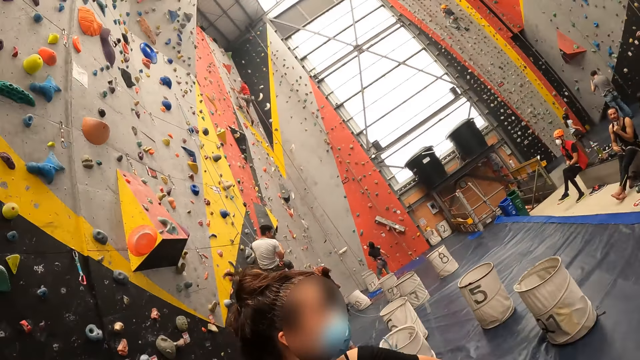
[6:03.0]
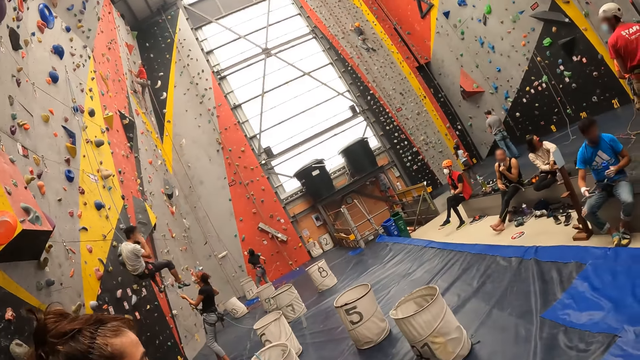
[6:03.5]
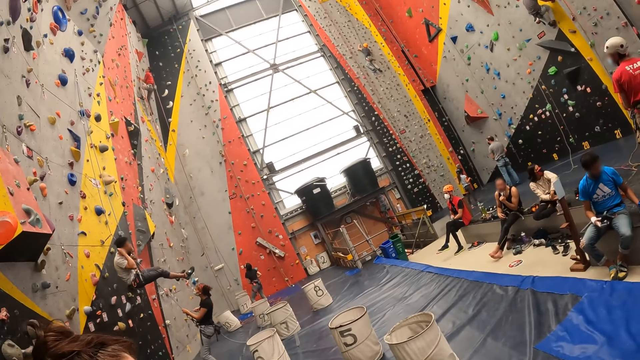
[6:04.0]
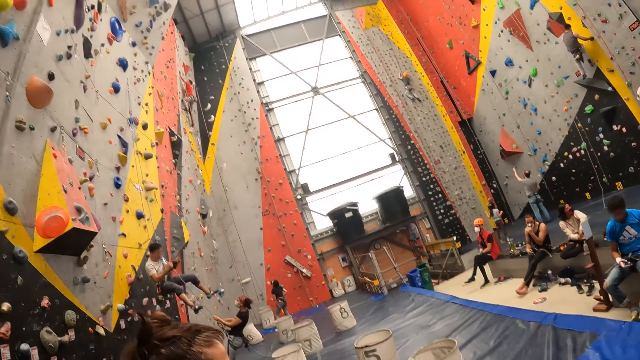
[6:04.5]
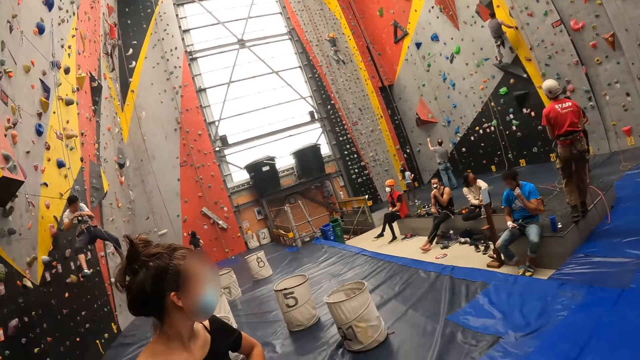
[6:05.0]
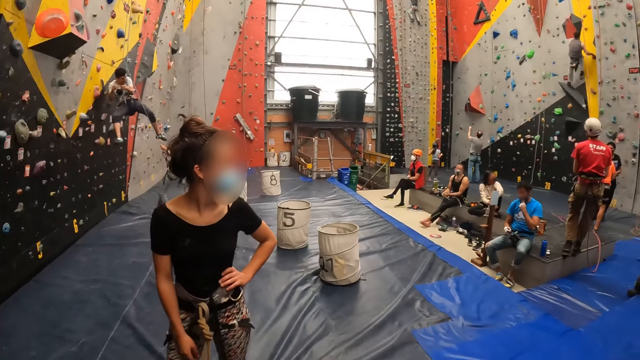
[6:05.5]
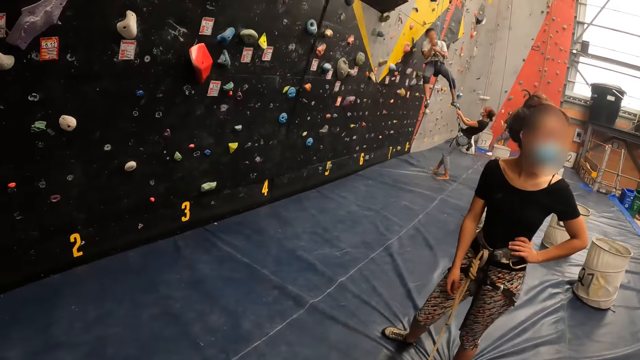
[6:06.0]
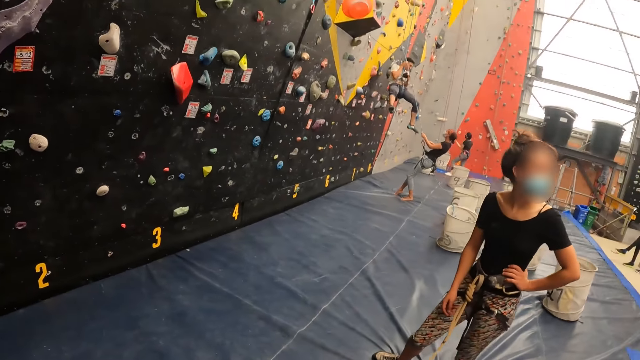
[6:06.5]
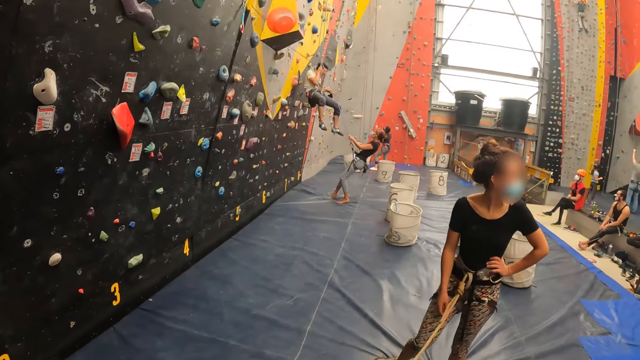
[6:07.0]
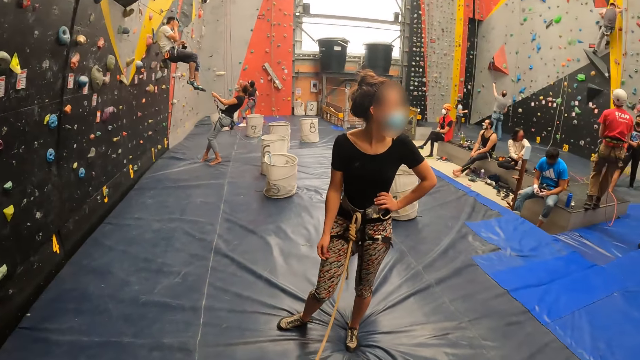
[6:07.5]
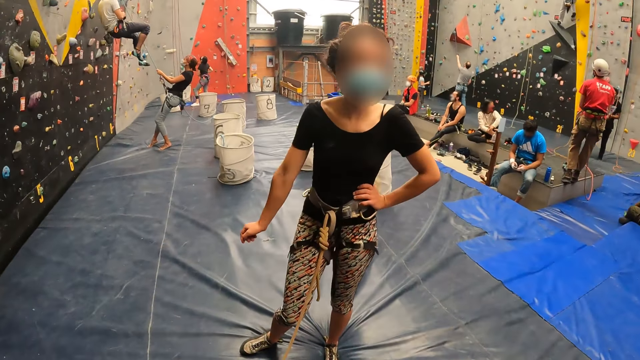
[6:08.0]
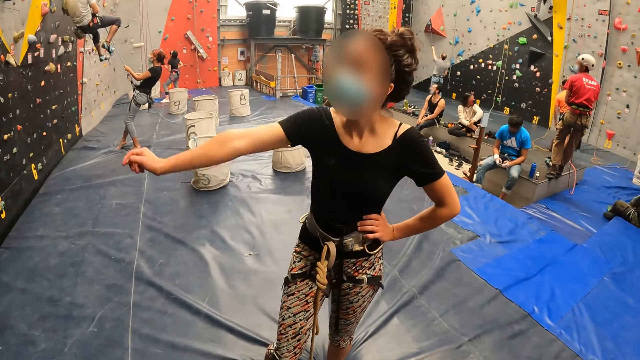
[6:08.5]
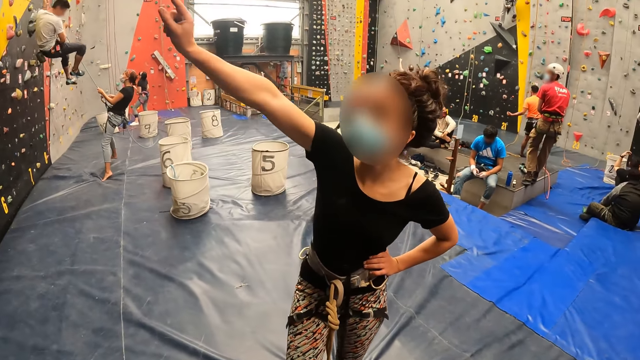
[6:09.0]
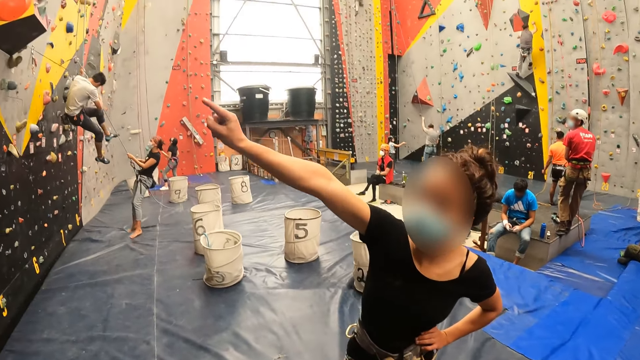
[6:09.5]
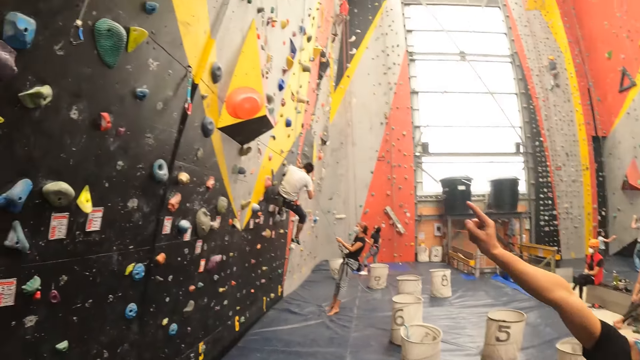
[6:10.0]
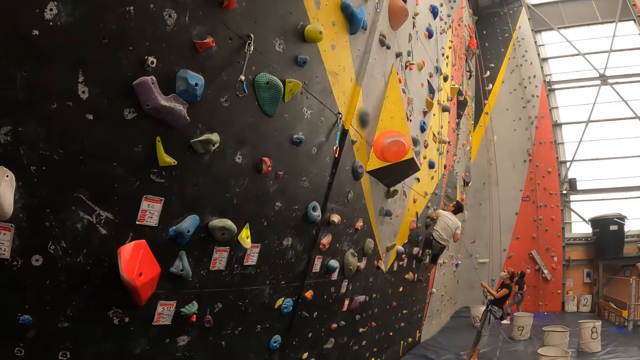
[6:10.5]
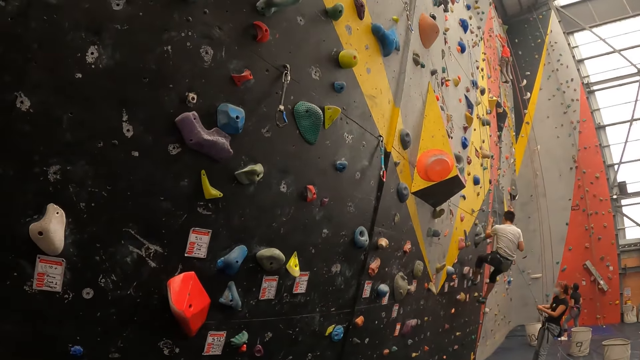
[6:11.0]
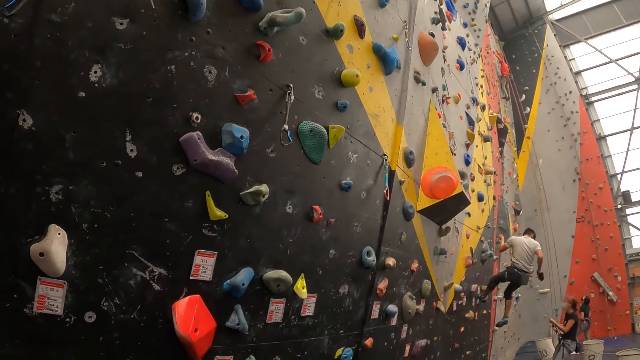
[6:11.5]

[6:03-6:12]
A man comes off the wall. A woman looks around. The woman points a finger at the wall.

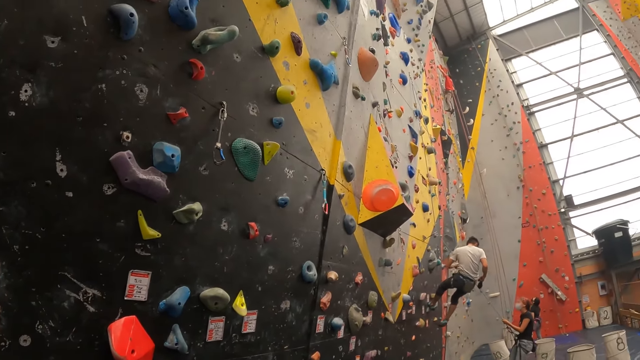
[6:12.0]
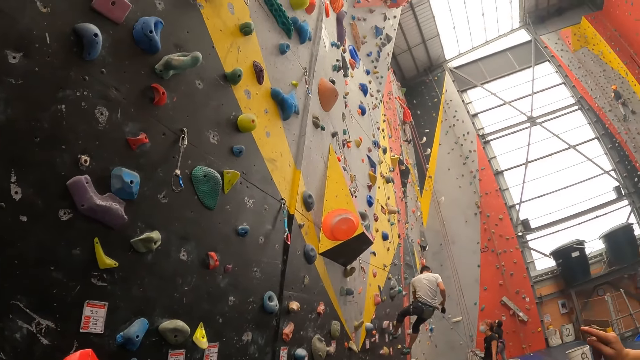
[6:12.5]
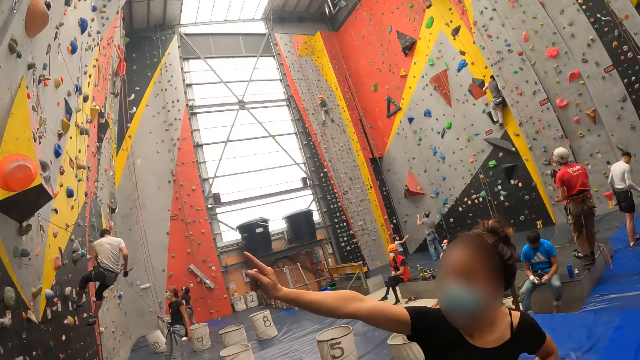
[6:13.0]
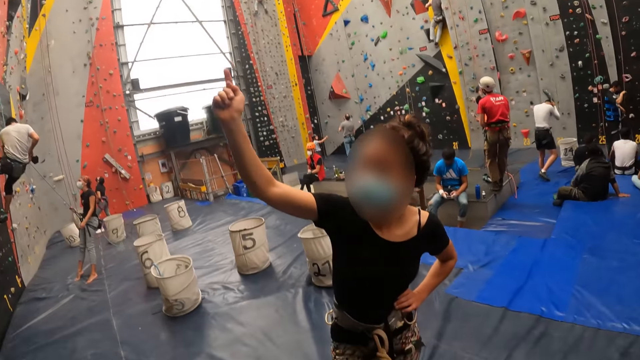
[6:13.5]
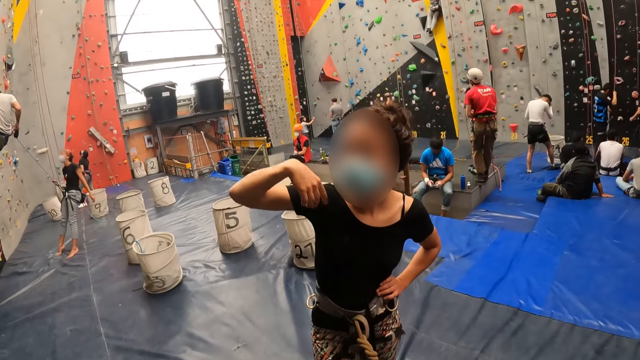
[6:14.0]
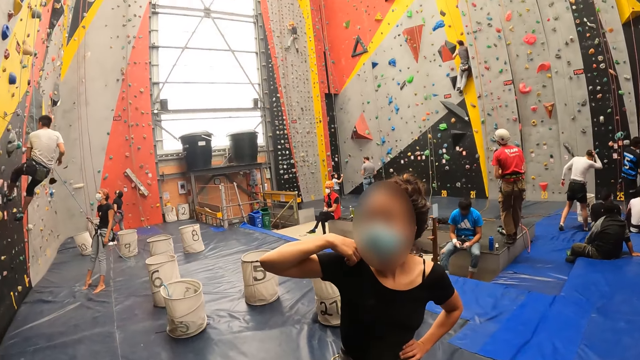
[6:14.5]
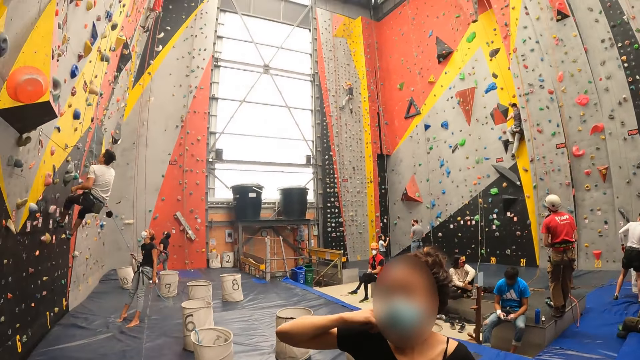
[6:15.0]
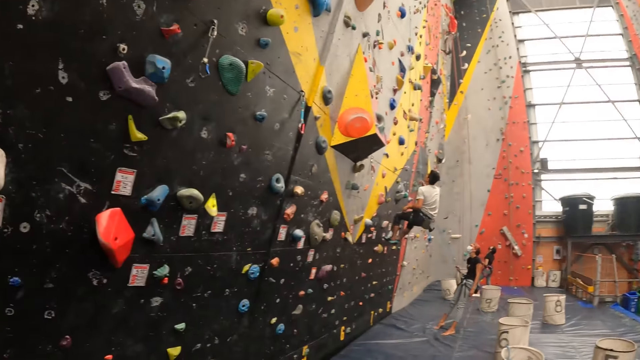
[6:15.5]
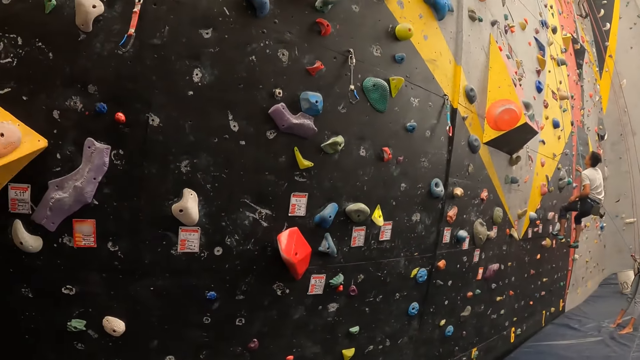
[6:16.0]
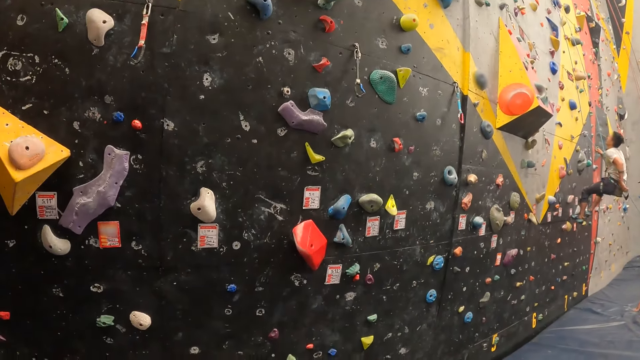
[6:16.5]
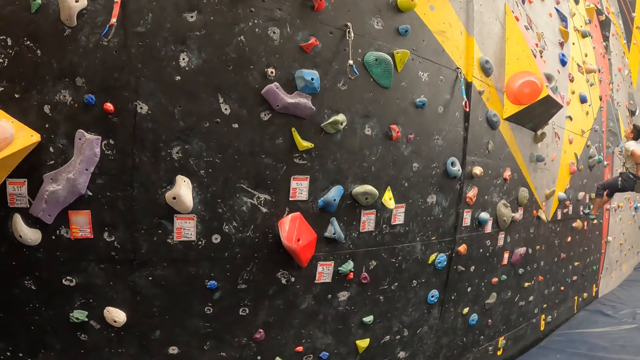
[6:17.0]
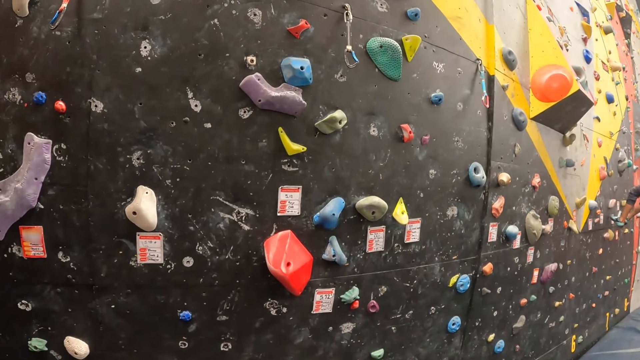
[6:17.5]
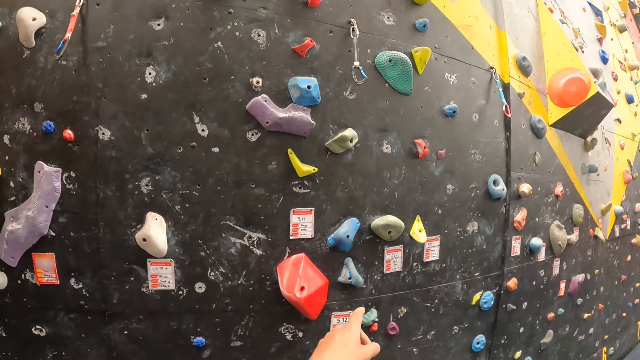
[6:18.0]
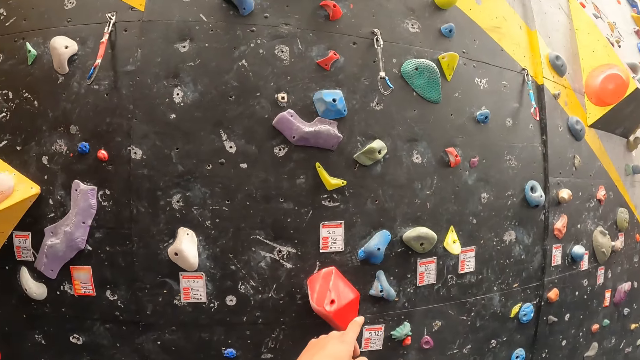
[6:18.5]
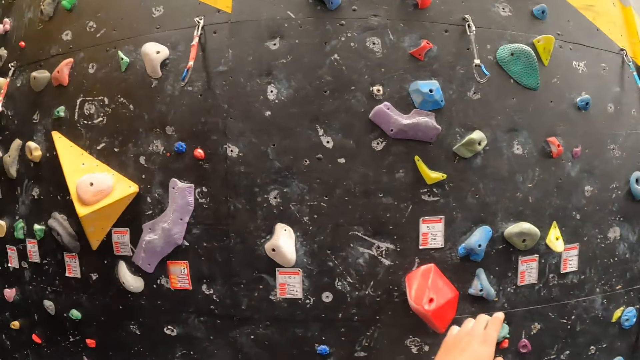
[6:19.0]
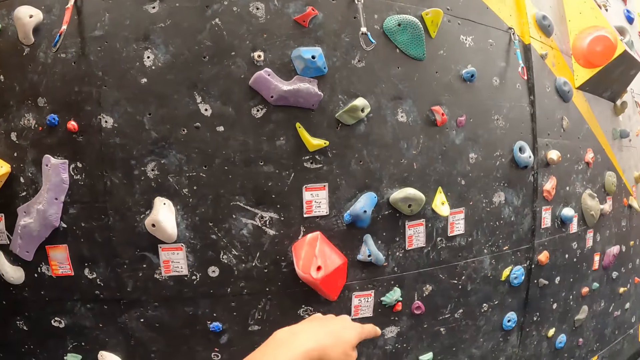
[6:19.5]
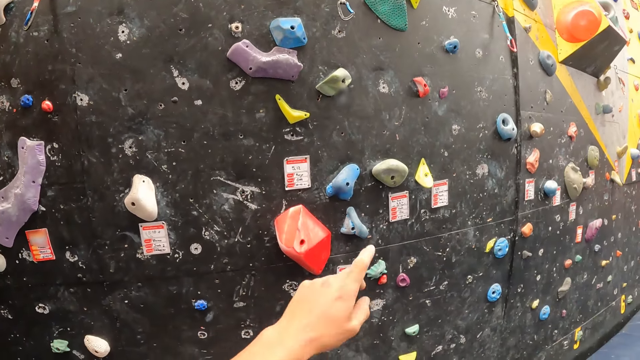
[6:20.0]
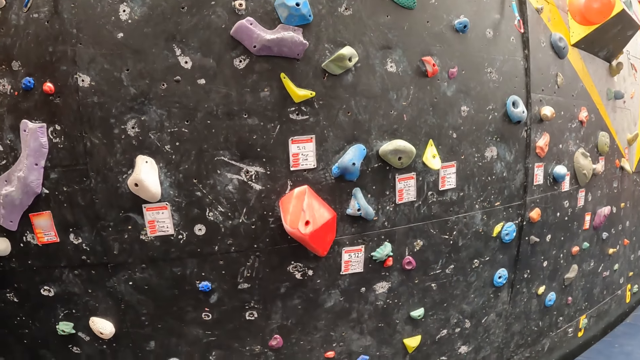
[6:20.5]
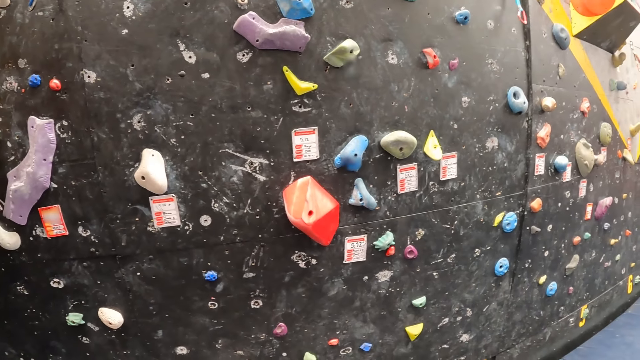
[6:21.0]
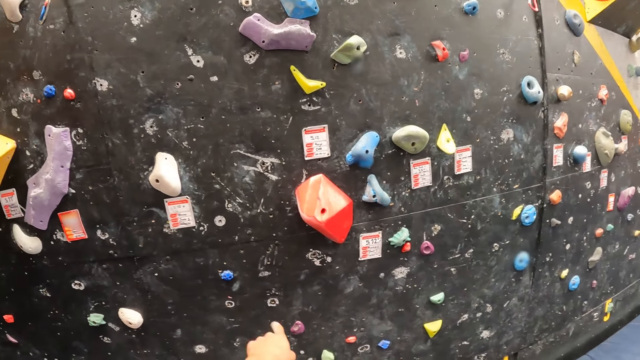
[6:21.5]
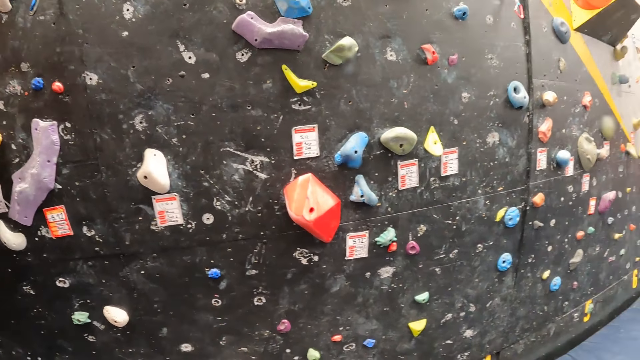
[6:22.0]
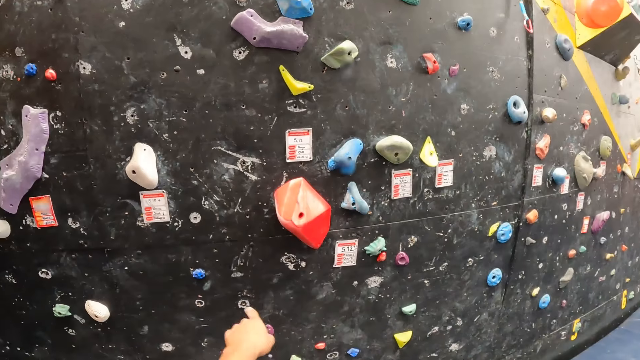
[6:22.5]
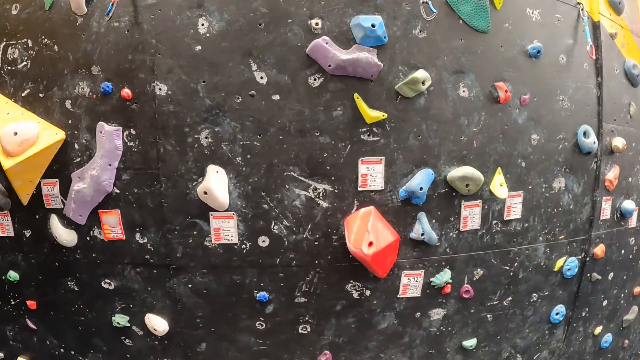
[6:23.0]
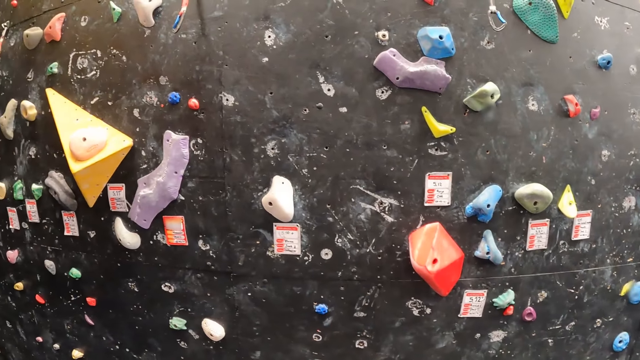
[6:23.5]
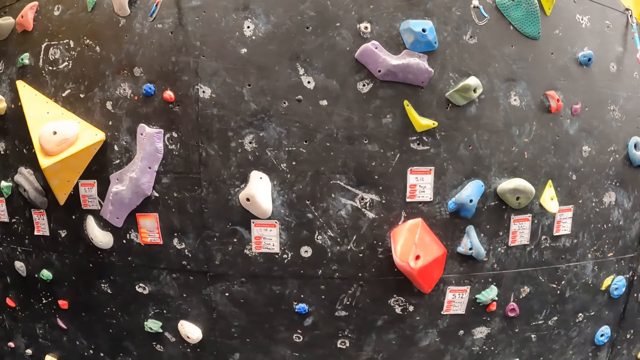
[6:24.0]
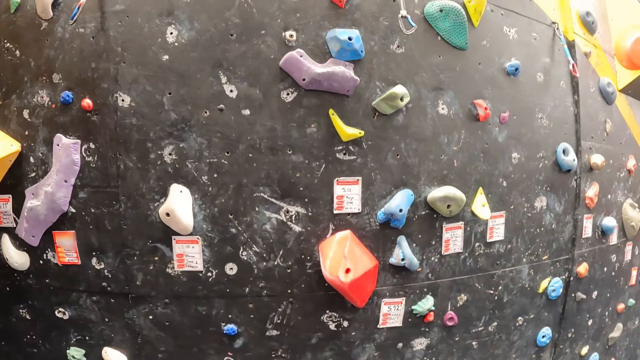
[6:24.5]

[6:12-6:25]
The camera wearer looks around. A woman touches her neck. The camera wearer looks around. They sign. They point at the wall.
